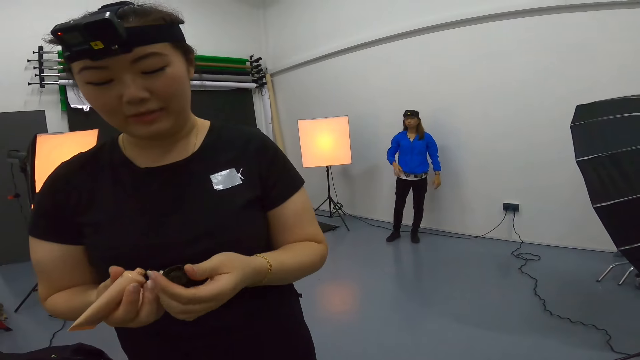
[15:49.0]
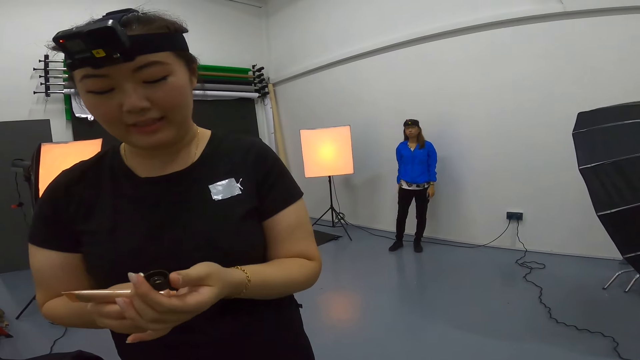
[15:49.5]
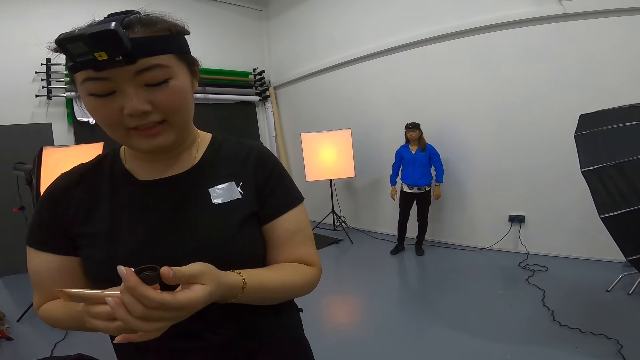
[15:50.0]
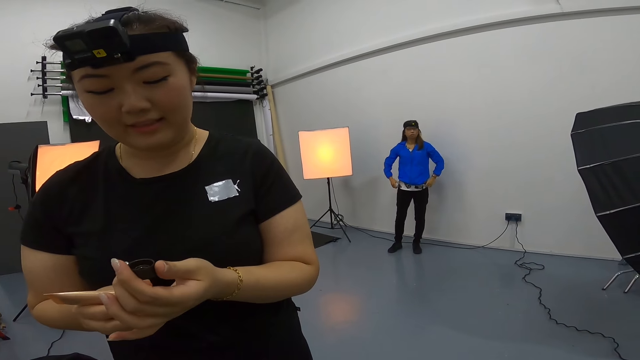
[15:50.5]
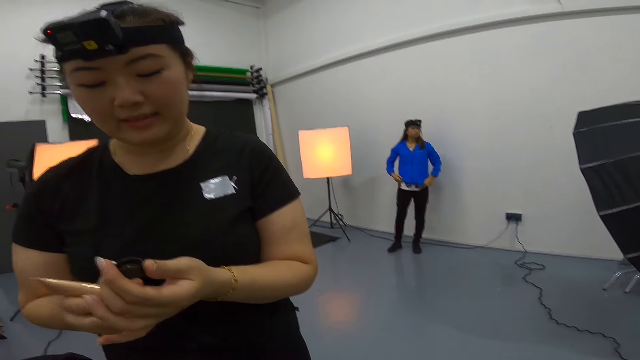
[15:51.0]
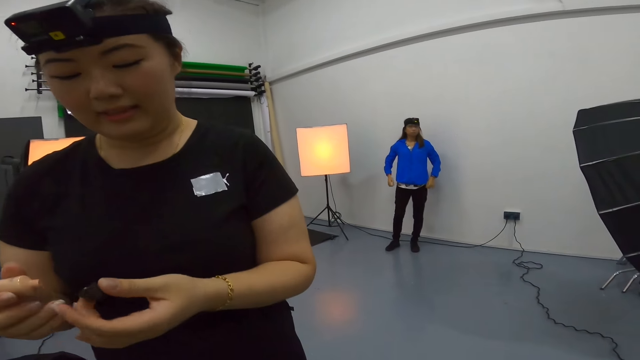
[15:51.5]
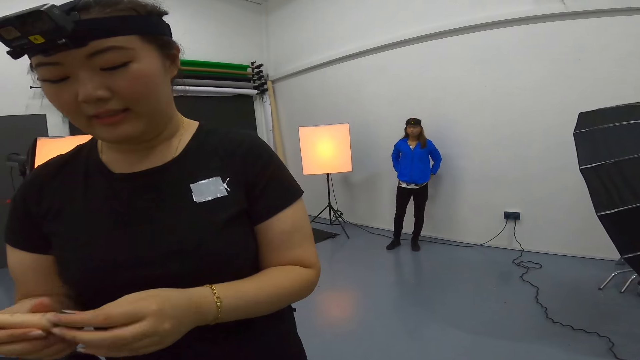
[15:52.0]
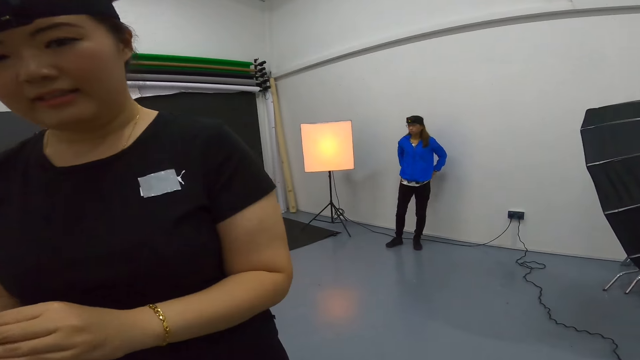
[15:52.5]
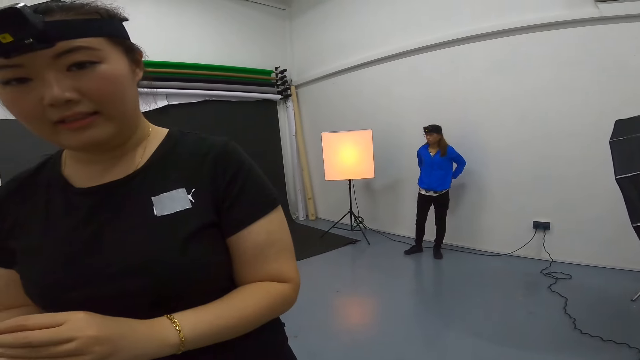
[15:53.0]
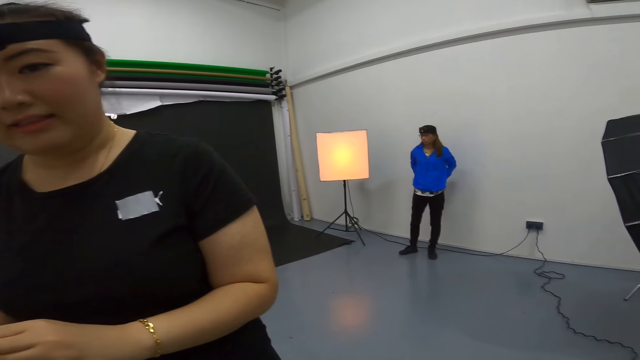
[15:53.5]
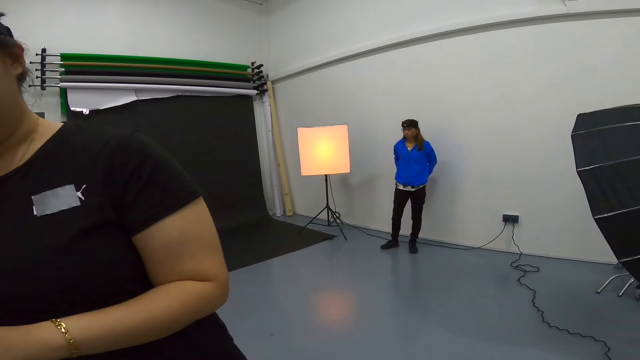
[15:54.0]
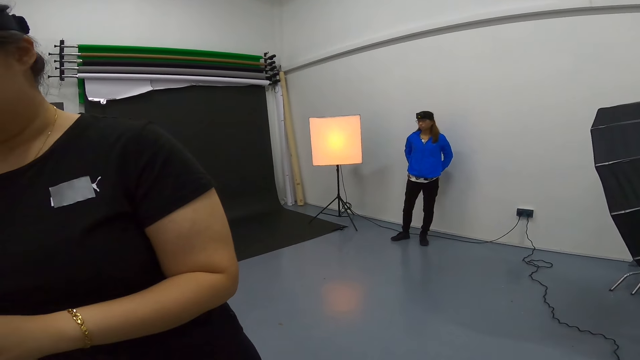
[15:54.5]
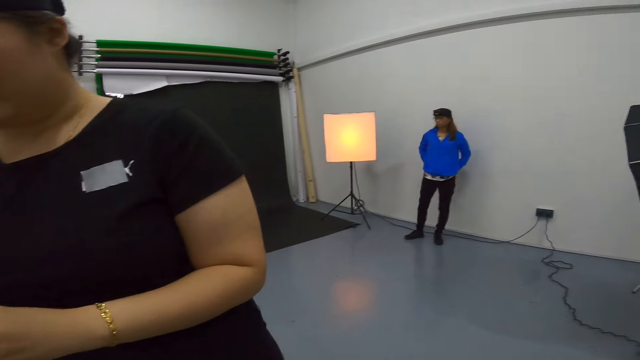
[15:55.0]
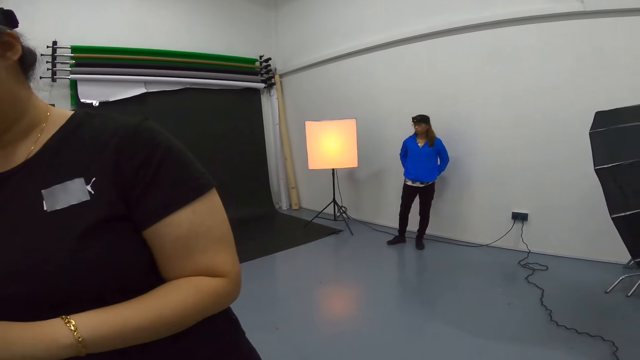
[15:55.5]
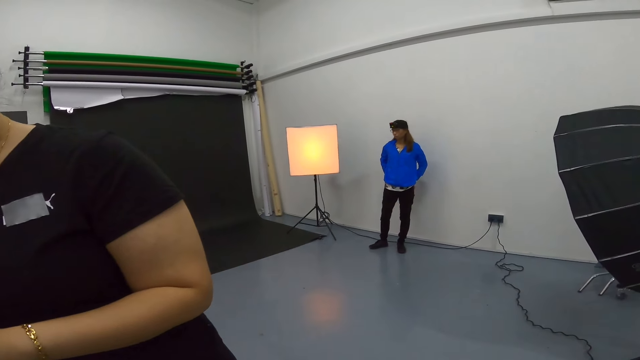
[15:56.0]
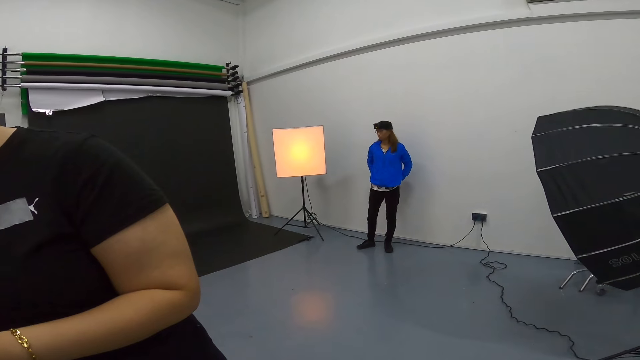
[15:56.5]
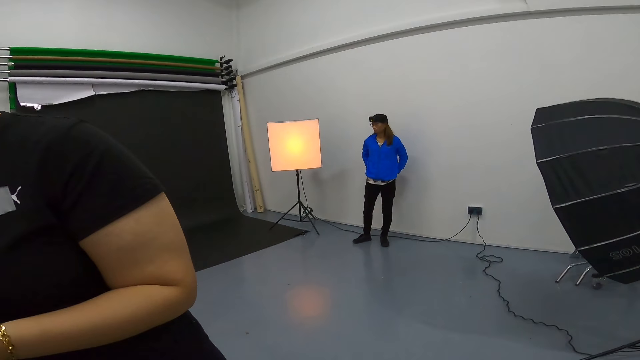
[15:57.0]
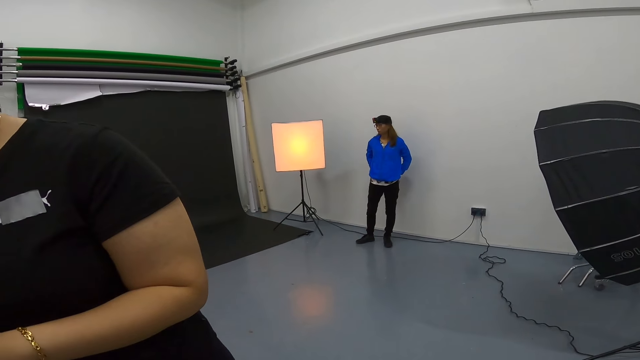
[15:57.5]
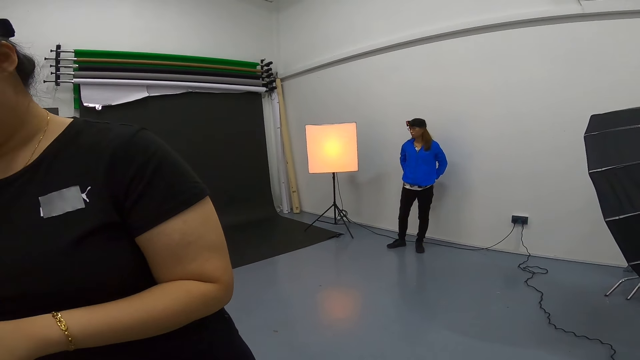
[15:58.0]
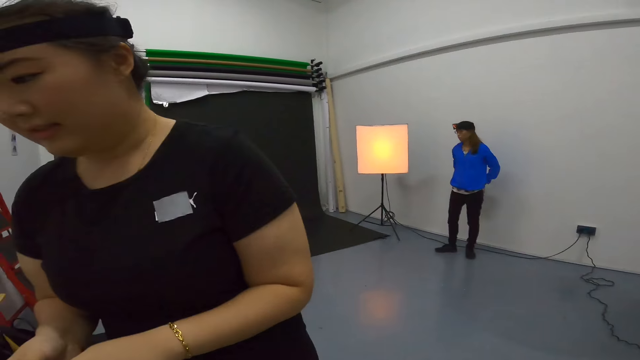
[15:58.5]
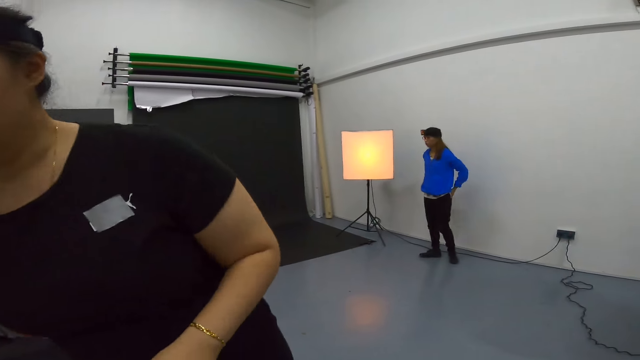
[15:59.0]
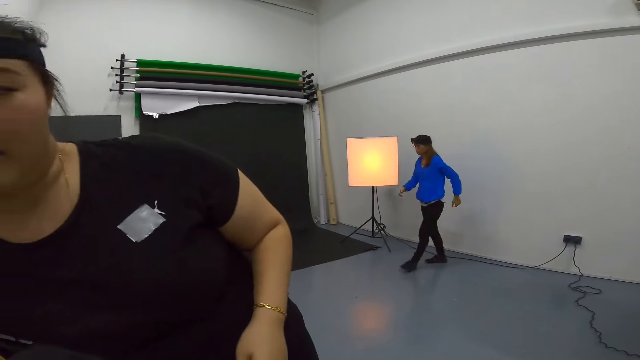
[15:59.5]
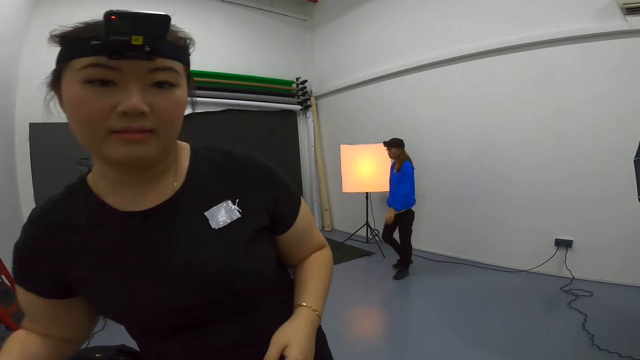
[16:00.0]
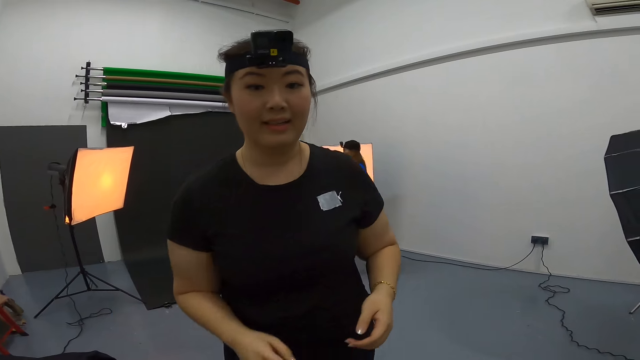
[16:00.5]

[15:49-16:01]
A woman squeezes a small amount of foundation on her palm. The woman puts away the foundation as they converse.

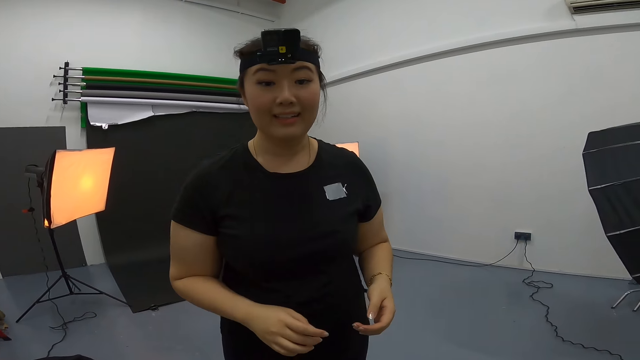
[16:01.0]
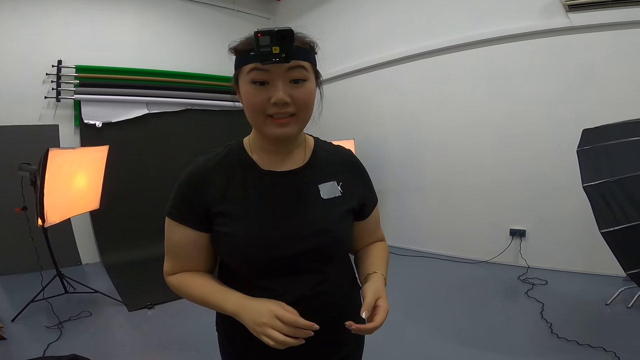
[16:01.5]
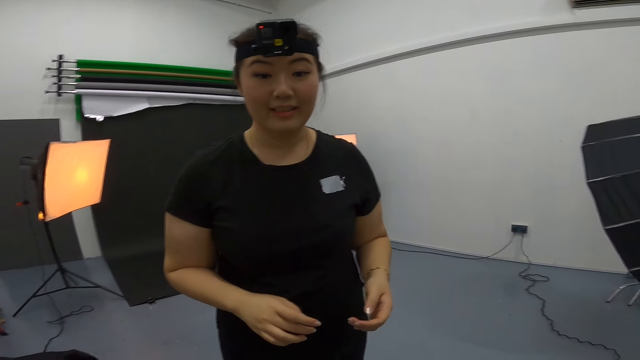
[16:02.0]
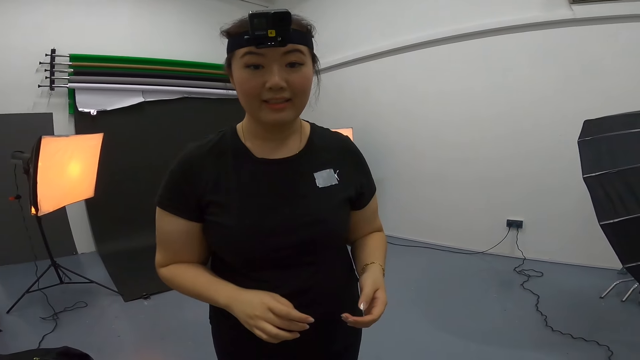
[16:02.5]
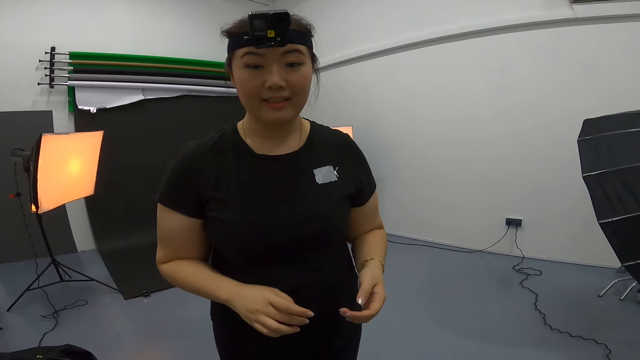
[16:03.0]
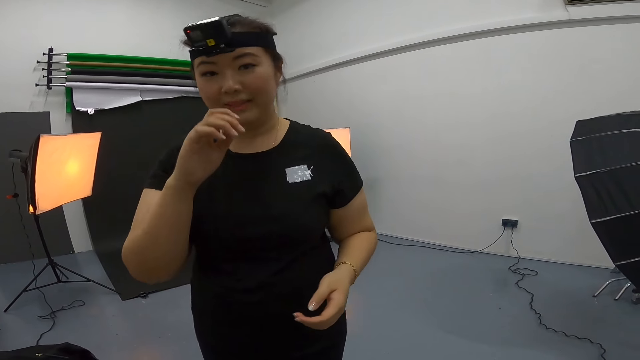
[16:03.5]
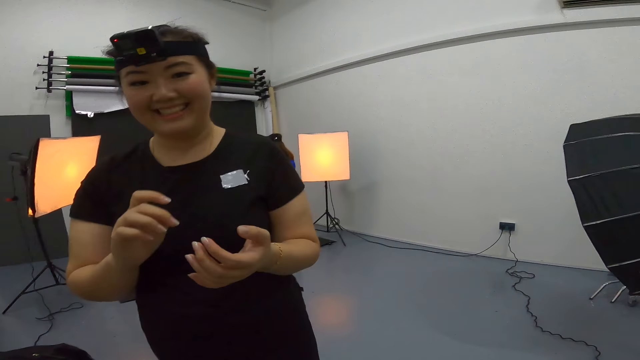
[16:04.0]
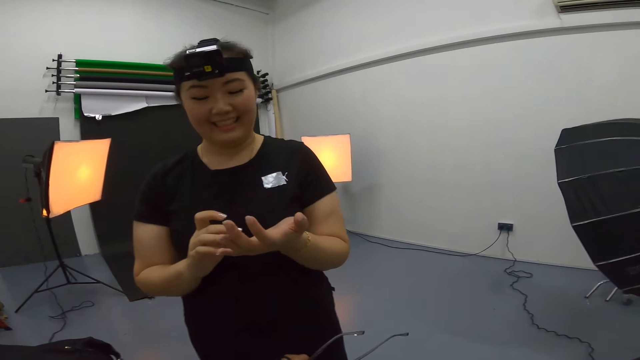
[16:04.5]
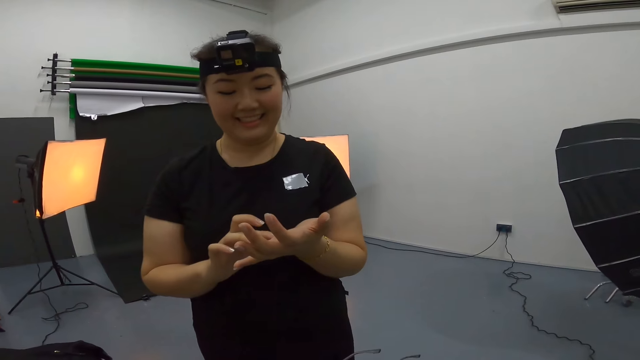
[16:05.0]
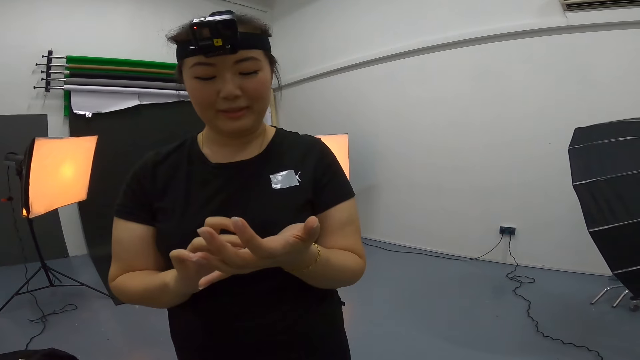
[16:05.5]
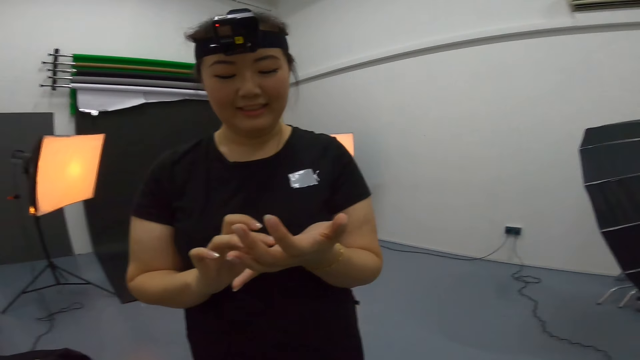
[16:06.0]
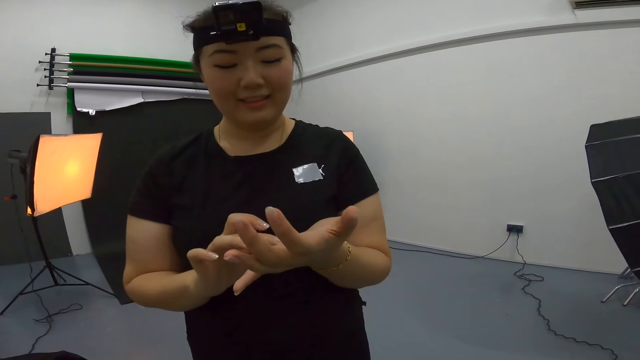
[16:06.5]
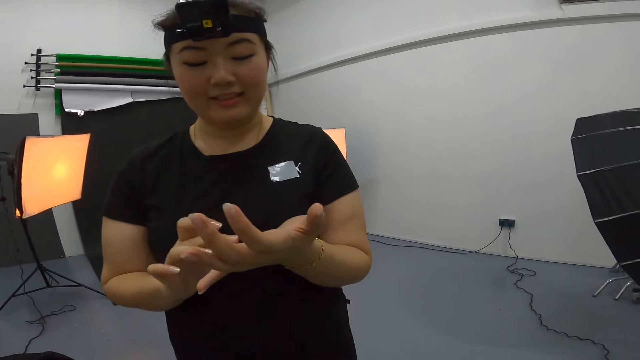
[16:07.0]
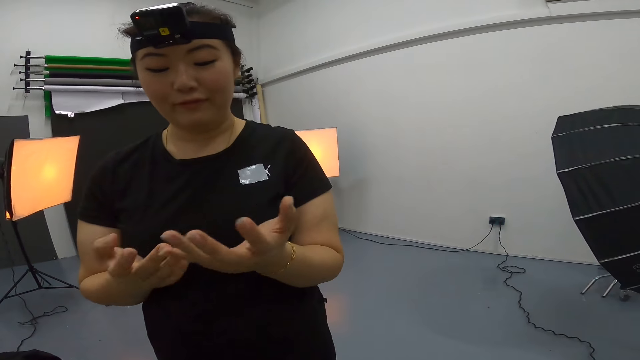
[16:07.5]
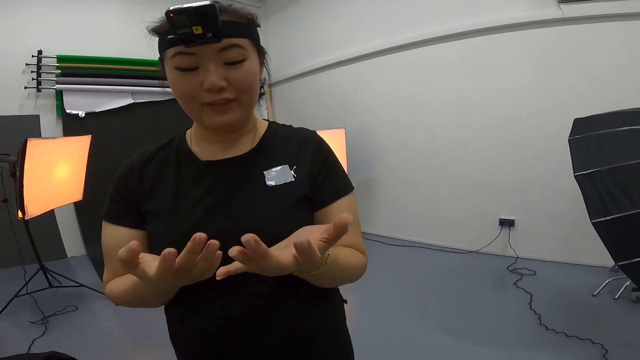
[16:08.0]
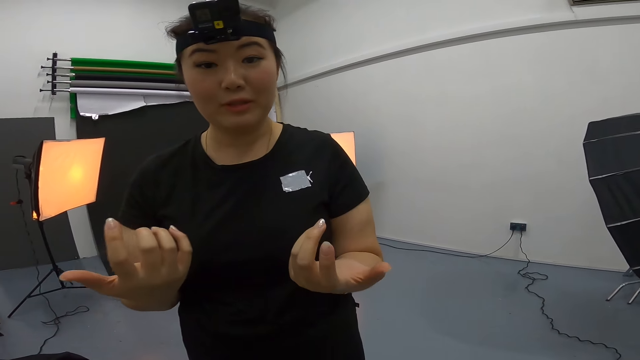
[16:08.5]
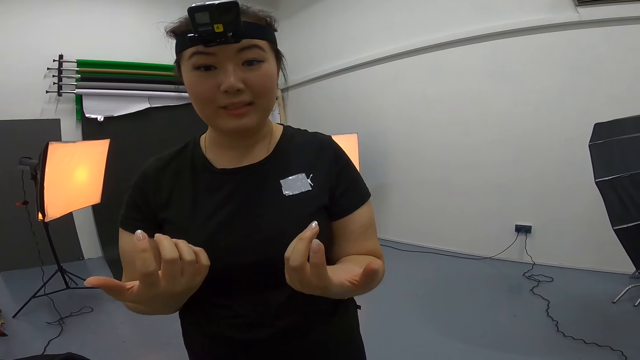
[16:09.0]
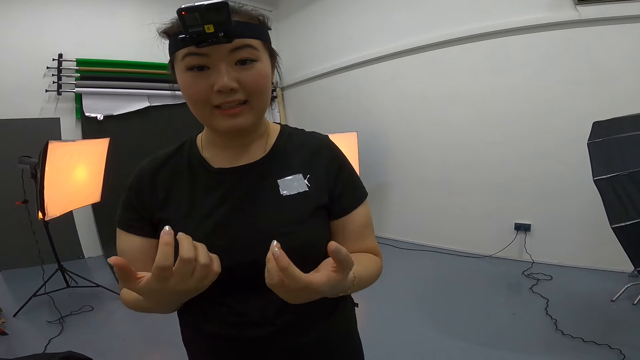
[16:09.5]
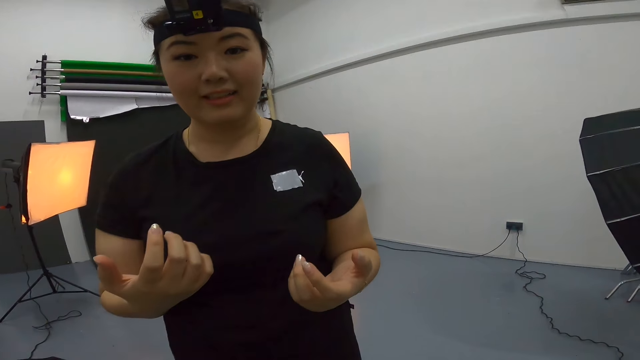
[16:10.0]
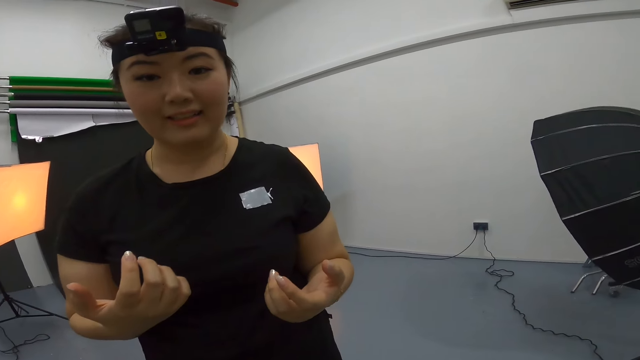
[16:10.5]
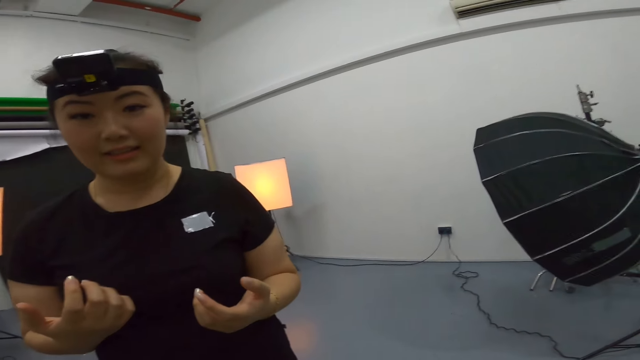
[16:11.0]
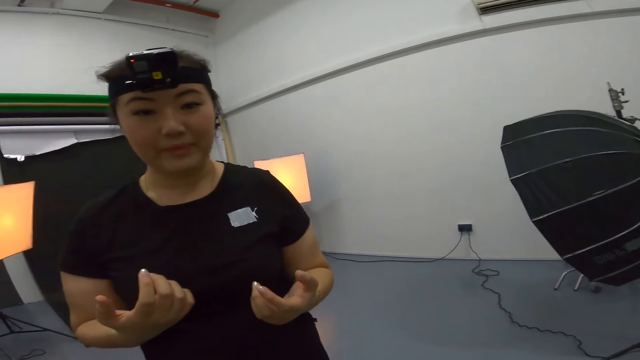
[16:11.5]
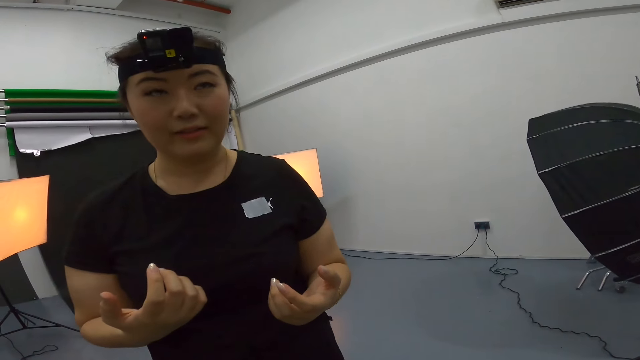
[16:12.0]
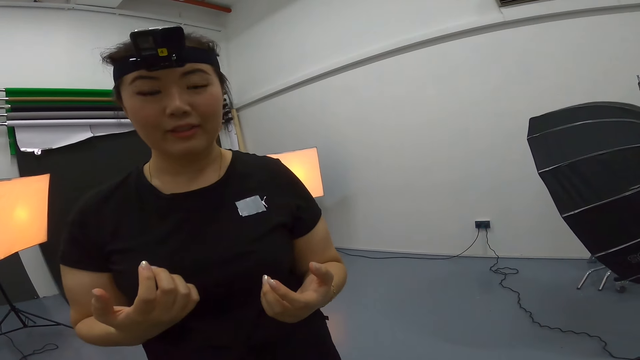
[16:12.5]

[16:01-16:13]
A woman touches the foundation on her palm with her right middle finger.
